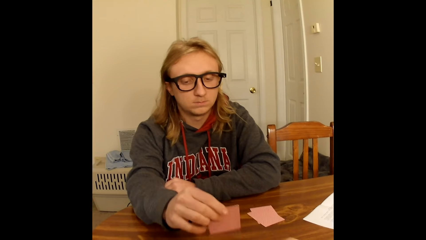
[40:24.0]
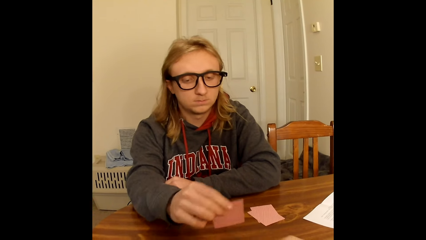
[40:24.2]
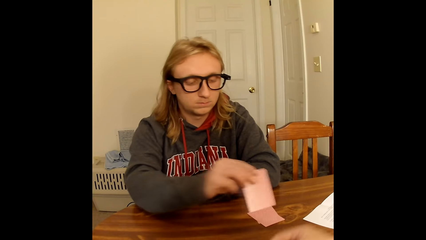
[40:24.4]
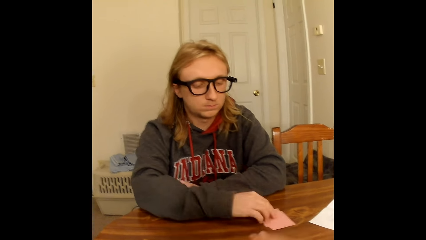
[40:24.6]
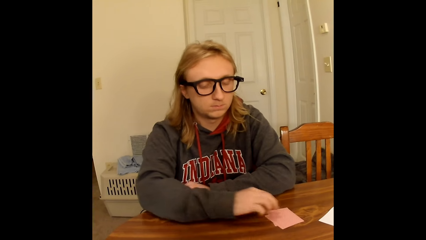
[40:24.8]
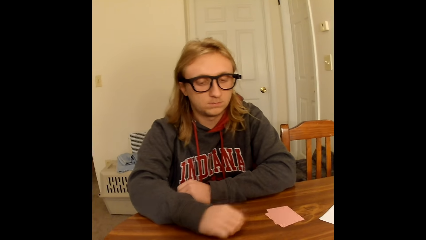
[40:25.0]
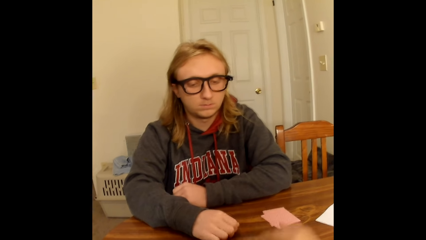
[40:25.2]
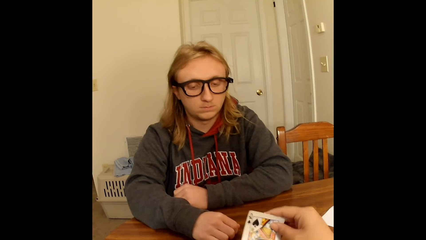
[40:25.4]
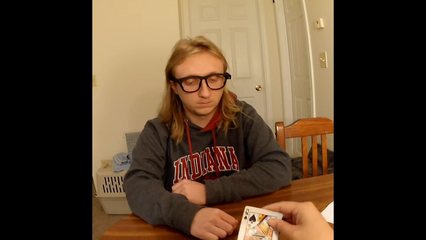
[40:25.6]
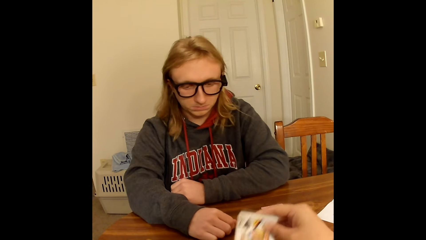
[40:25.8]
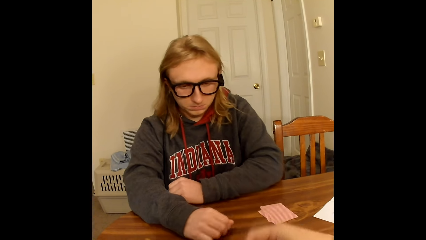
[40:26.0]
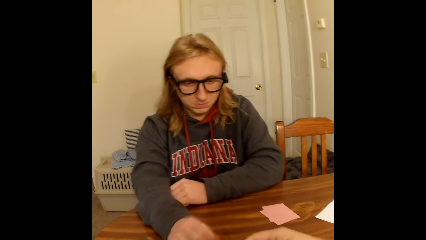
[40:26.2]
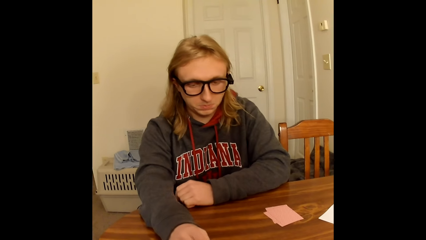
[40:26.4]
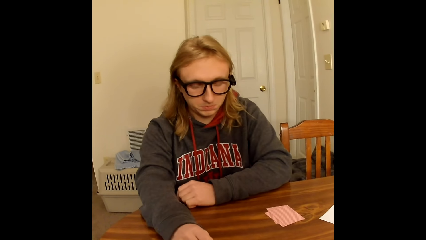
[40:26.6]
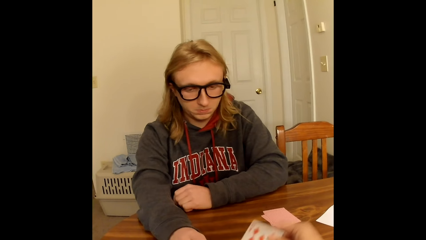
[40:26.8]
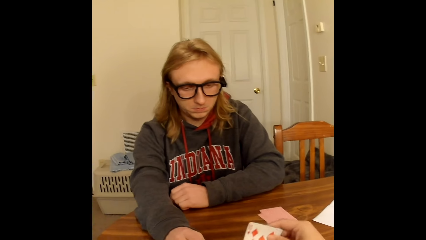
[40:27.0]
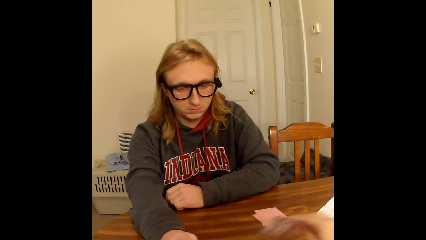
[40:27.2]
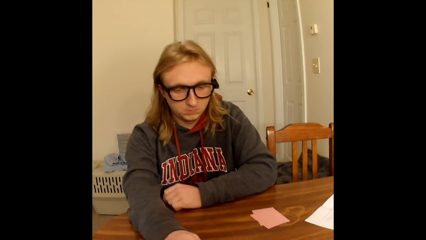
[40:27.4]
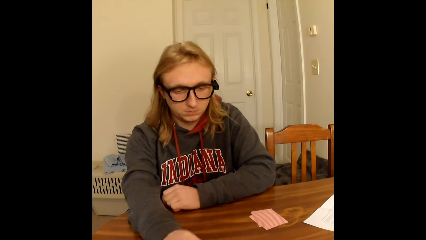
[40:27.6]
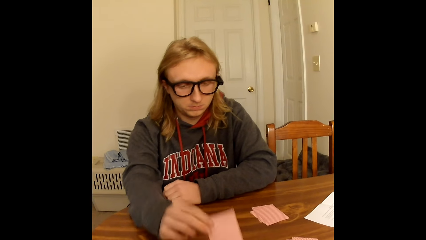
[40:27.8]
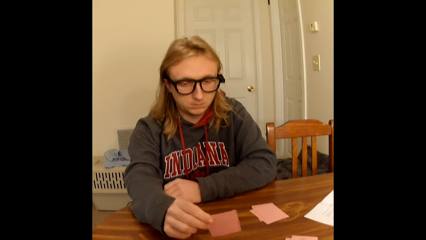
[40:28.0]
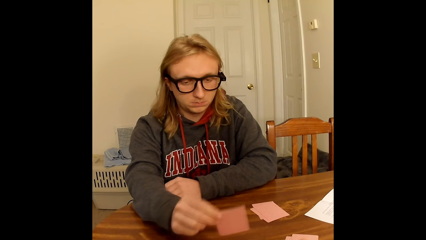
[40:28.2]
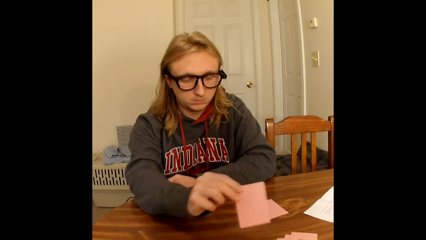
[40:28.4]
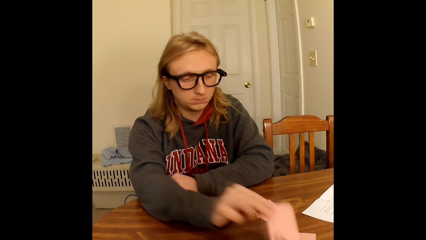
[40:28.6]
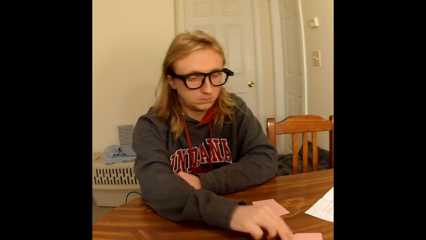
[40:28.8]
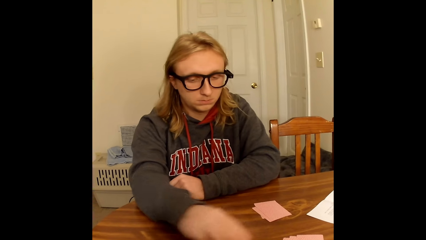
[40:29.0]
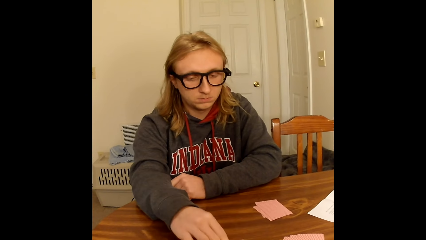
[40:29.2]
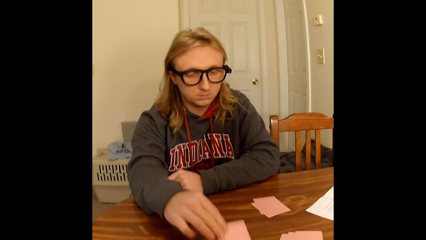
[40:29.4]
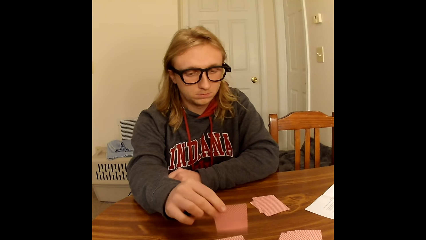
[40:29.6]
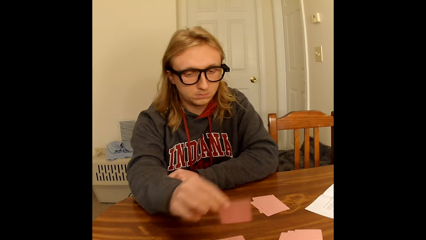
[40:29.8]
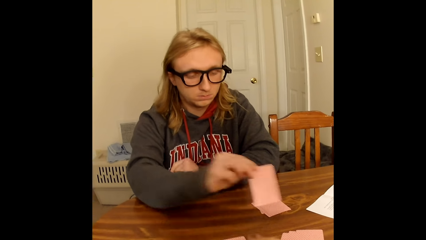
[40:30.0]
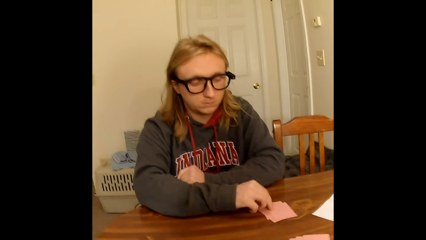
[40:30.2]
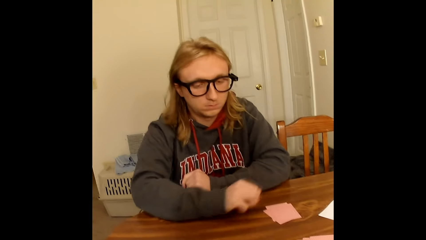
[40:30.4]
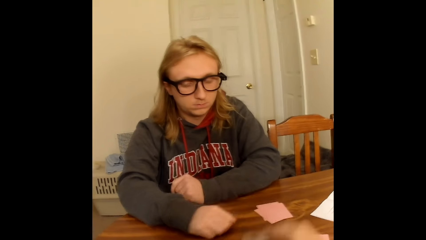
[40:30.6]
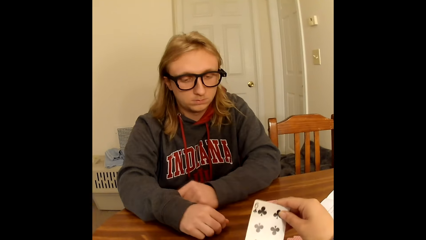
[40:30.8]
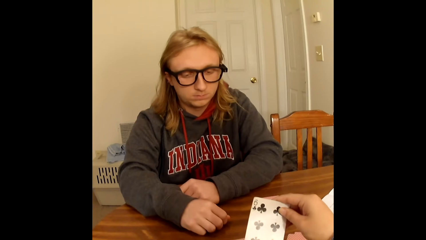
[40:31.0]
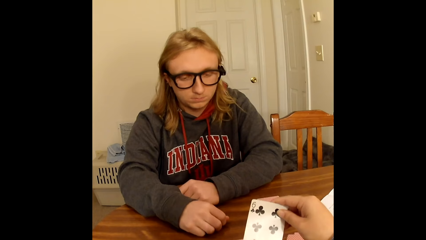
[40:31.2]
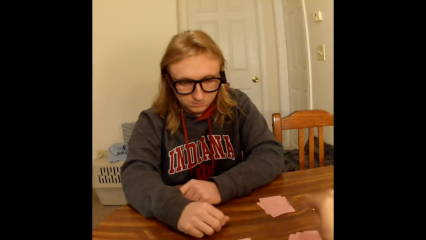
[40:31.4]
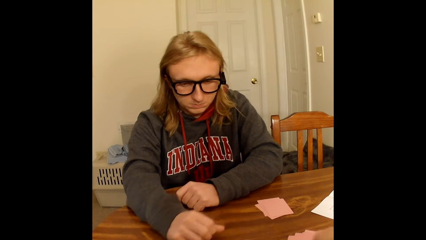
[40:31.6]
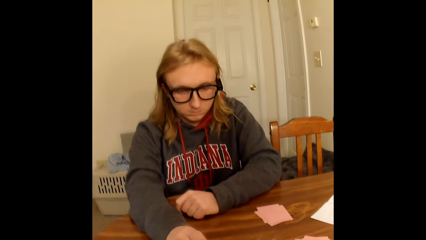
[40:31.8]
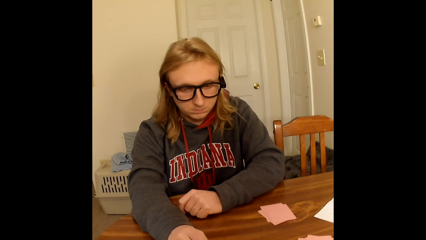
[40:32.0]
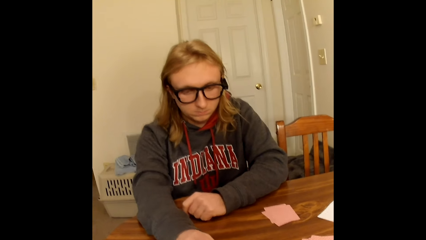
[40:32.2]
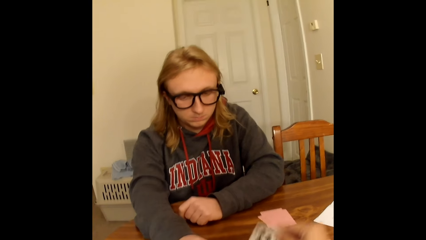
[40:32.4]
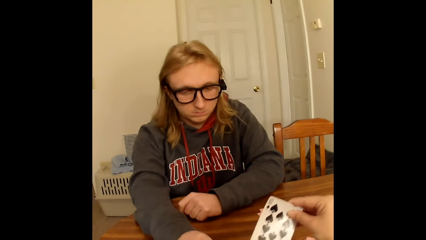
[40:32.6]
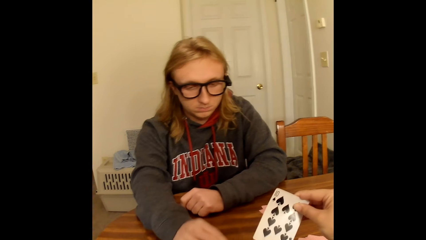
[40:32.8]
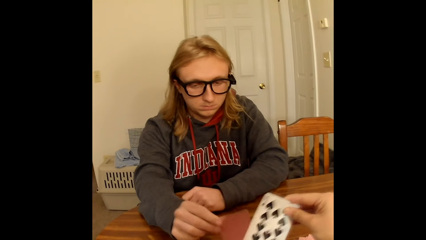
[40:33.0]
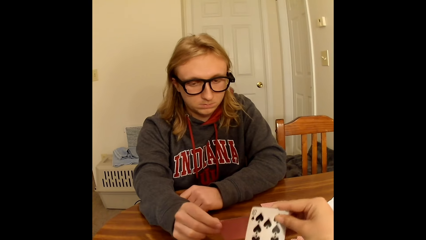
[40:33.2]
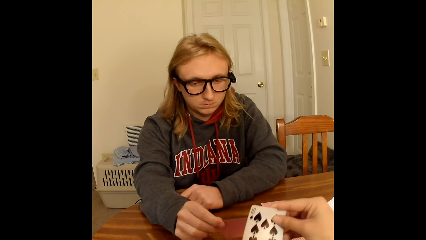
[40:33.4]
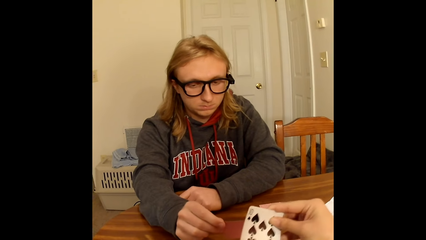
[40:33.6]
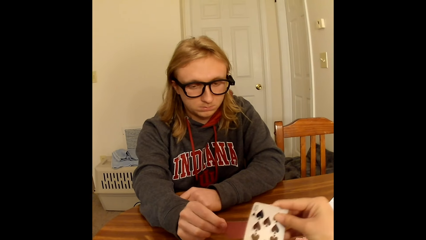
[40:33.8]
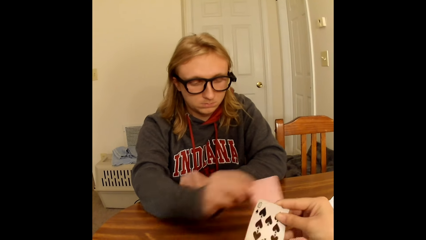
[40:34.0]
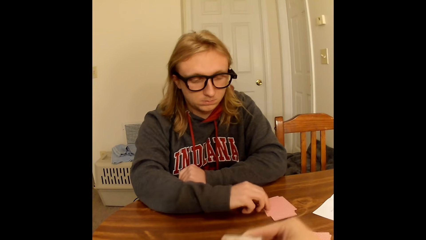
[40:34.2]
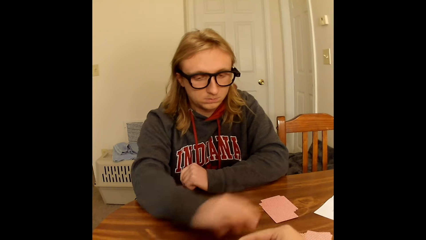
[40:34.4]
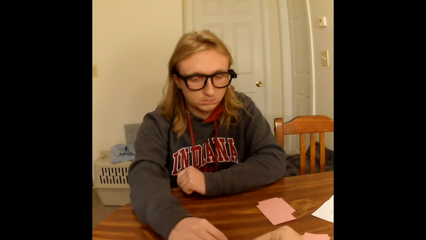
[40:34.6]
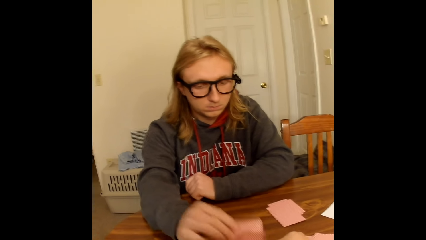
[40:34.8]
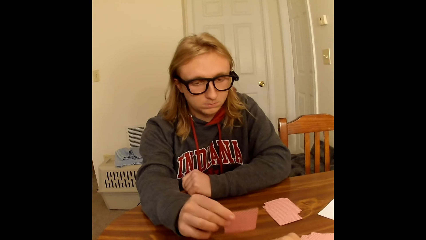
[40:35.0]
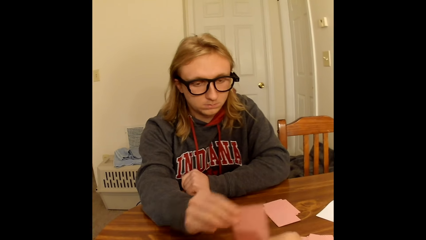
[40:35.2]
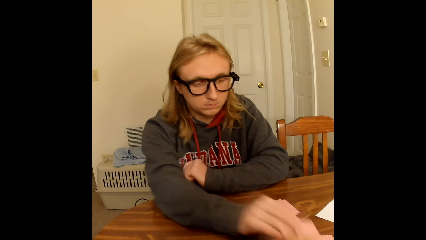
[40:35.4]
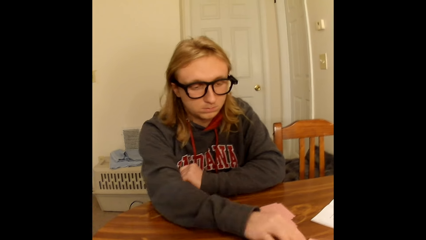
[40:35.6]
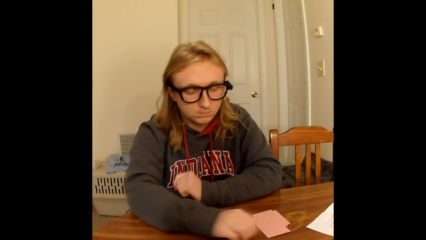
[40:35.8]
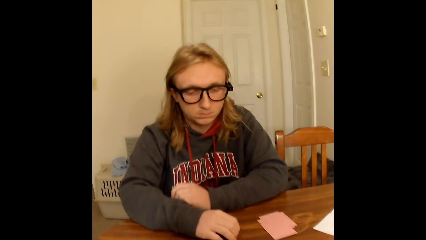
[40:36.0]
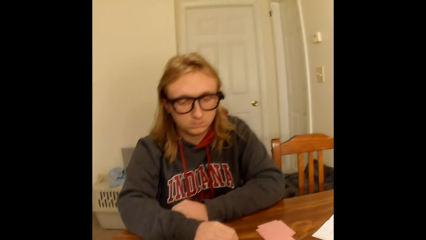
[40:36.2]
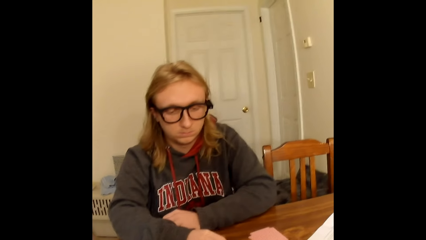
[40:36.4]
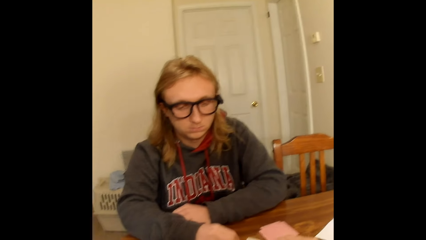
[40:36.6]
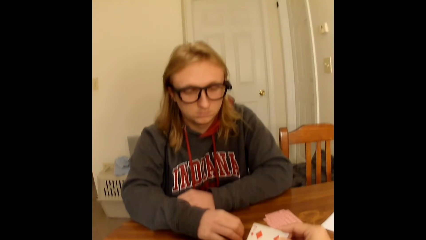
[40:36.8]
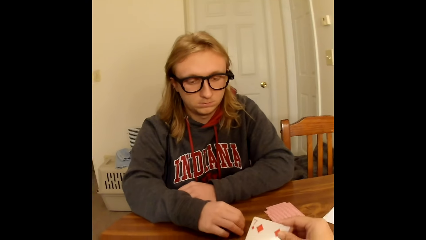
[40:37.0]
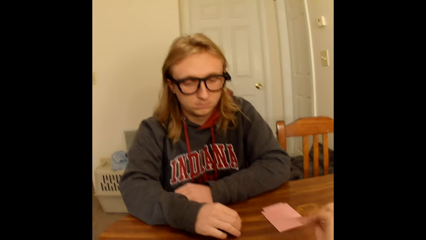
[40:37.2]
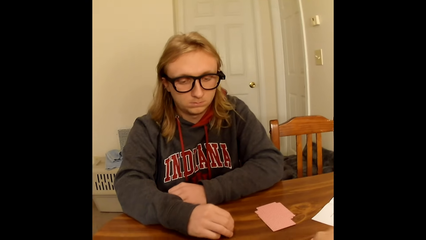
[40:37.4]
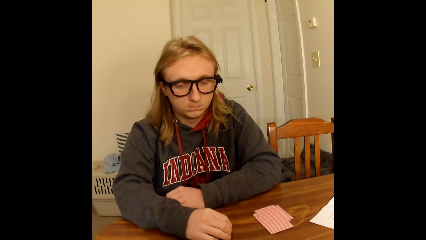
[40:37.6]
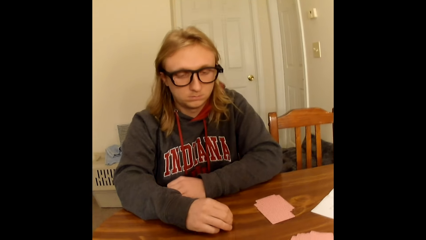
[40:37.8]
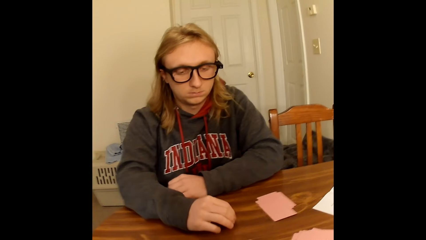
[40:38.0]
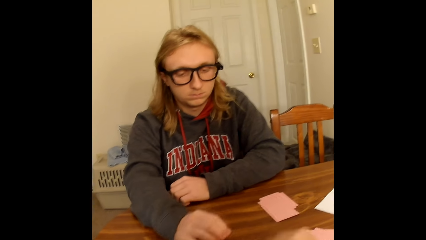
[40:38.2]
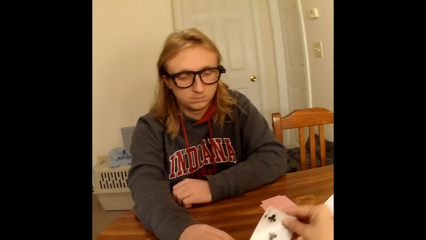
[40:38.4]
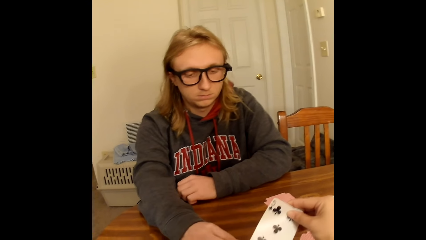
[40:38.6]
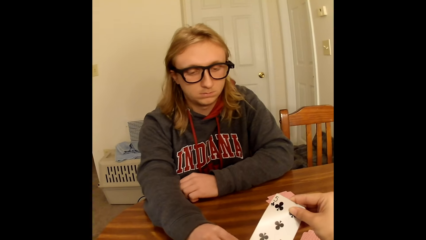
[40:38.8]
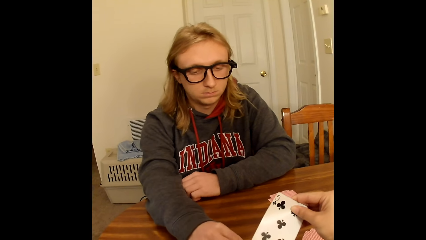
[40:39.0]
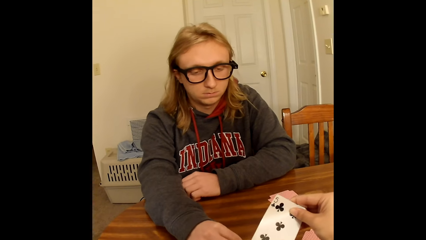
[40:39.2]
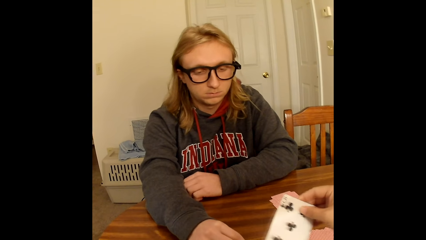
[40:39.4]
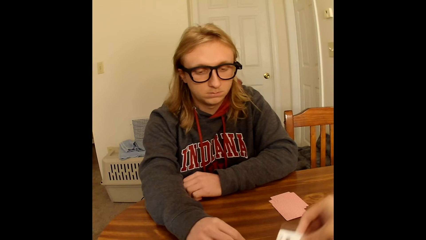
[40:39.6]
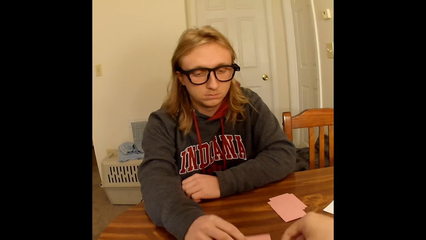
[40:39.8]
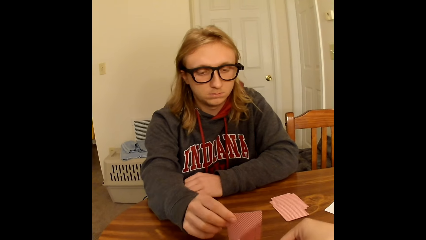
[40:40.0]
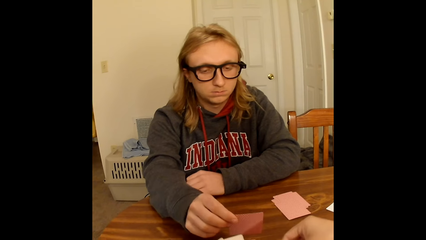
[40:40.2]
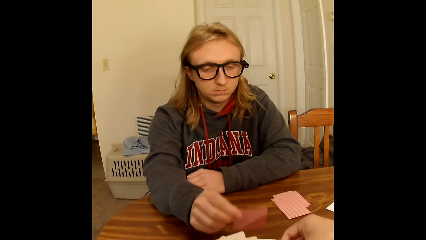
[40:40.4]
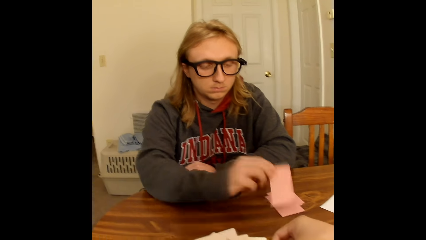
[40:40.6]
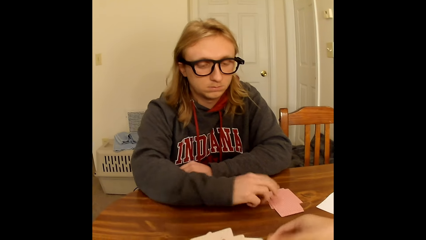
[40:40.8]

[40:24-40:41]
A man places the playing card face down on a deck of face down playing cards on the table close to him with his right hand. The camera wearer takes a playing card from a deck of face down playing cards on the table with her right hand. The man touches the table with his right hand. The camera wearer passes the playing card in her right hand to her left hand. The man takes a playing card from the deck of face down playing cards on the table with his right hand. The camera wearer takes a playing card from the deck of face down playing cards on the table with her right hand and places the playing card face down on the table close to her with her right hand. The man places the playing card face down on the table close to the camera wearer with his right hand, takes a playing card from the deck of face down playing cards on the table with his right hand, places the playing card face down on the deck of face down playing cards on the table close to him with his right hand, and touches the table with his right hand. The camera wearer takes a playing card from the deck of face down playing cards on the table with her right hand and places the playing card face down on the table close to her with her right hand. The man takes a playing card from the deck of face down playing cards on the table with his right hand. The camera wearer takes a playing card from the deck of face down playing cards on the table with her right hand and passes the playing card in her right hand to her left hand. The man places the playing card face down on the deck of face down playing cards on the table close to him with his right hand, takes a playing card from the deck of face down playing cards on the table with his right hand, places the playing card face down on the table close to the camera wearer with his right hand, and touches the table with his right hand. The camera wearer takes a playing card from the deck of face down playing cards on the table with her right hand, places the playing card face down on the table close to her with her right hand, and takes a playing card from the deck of face down playing cards on the table with her right hand. The man takes a playing card from the deck of face down playing cards on the table with his right hand. The camera wearer passes the playing card in her right hand to her left hand.
